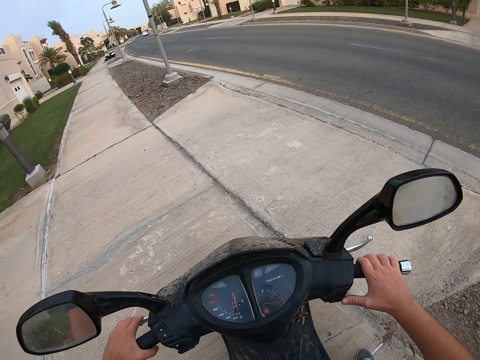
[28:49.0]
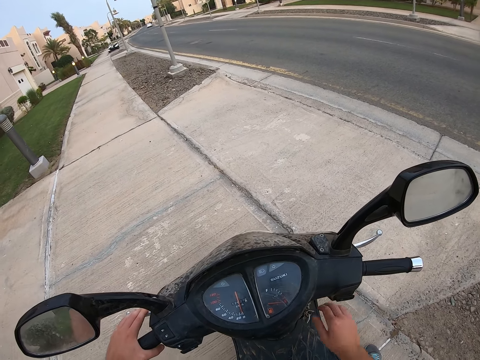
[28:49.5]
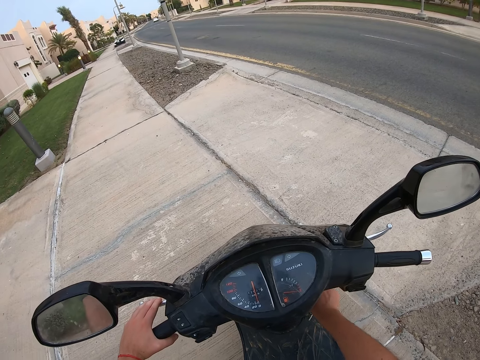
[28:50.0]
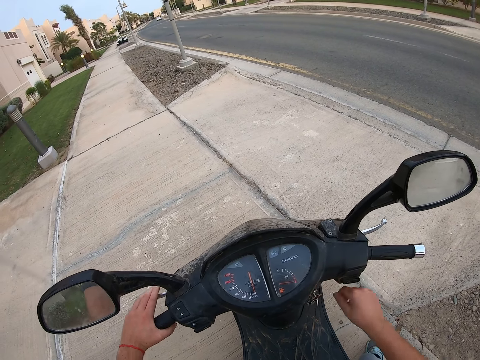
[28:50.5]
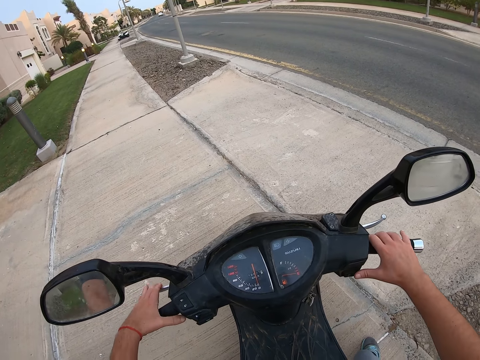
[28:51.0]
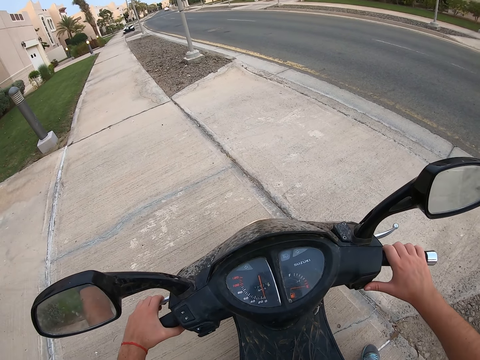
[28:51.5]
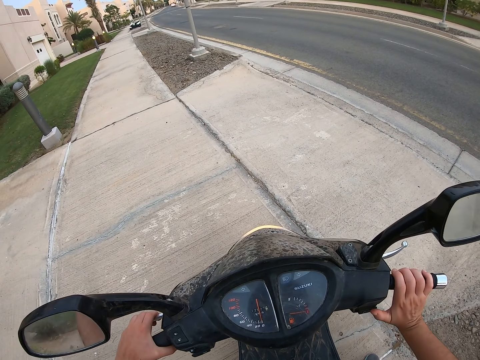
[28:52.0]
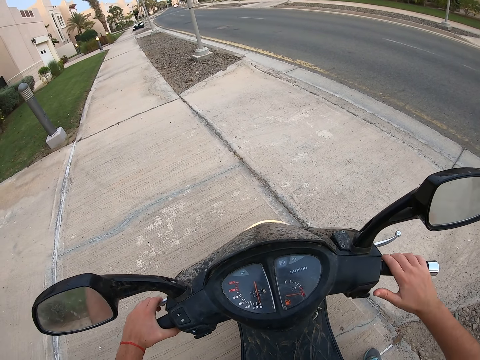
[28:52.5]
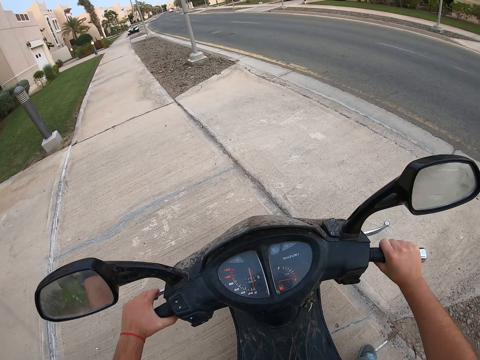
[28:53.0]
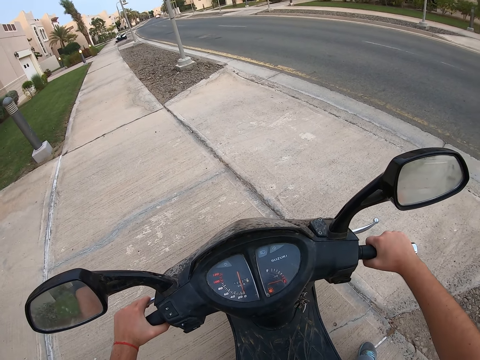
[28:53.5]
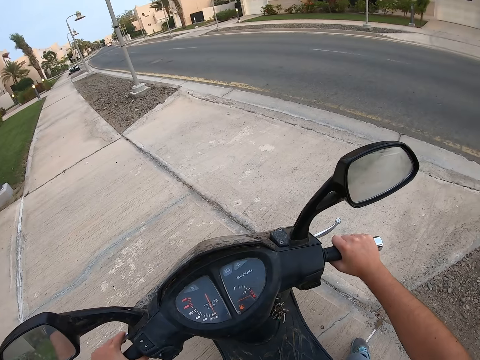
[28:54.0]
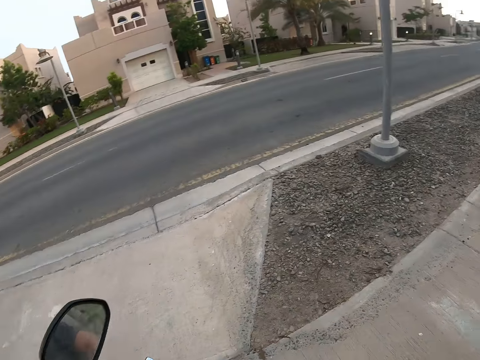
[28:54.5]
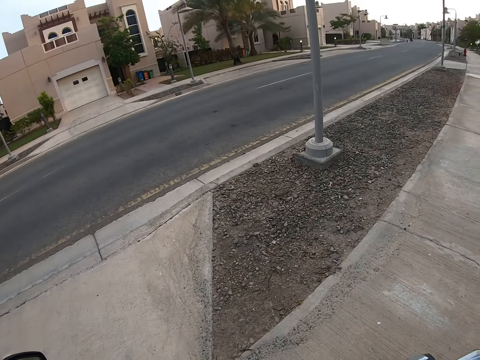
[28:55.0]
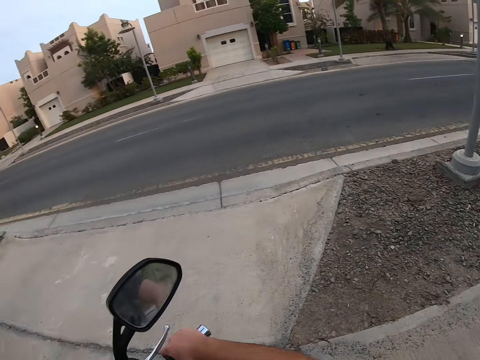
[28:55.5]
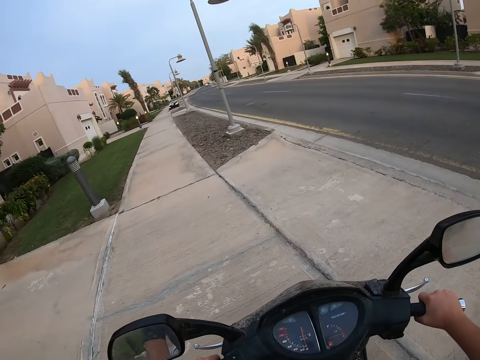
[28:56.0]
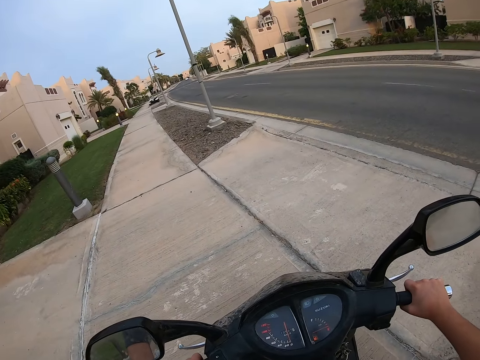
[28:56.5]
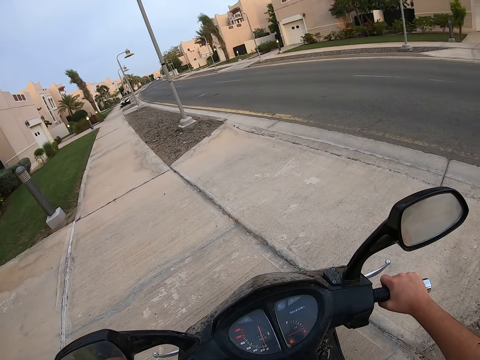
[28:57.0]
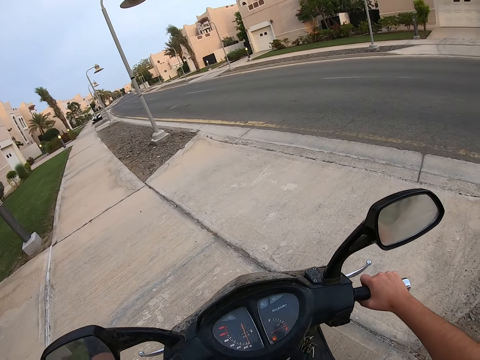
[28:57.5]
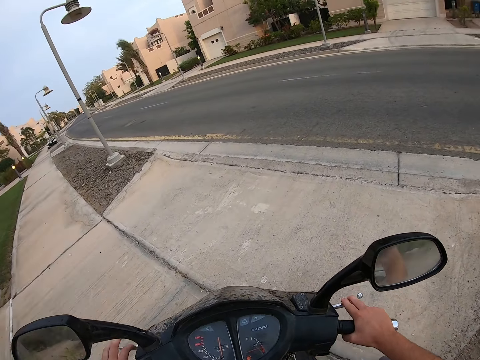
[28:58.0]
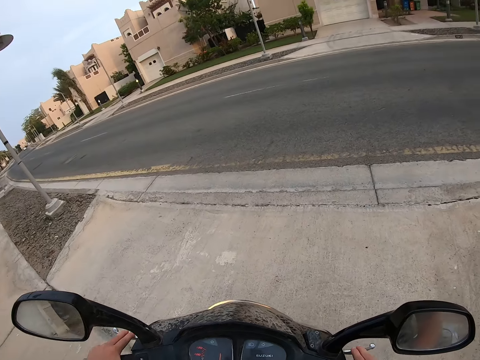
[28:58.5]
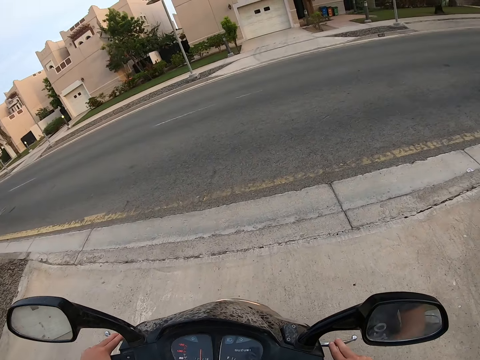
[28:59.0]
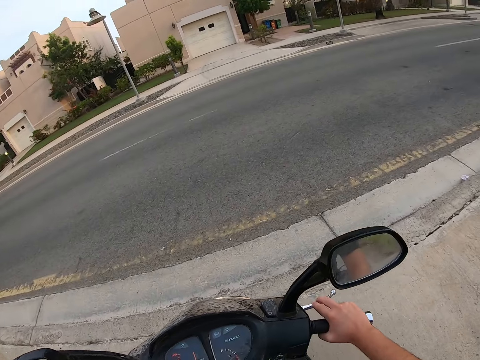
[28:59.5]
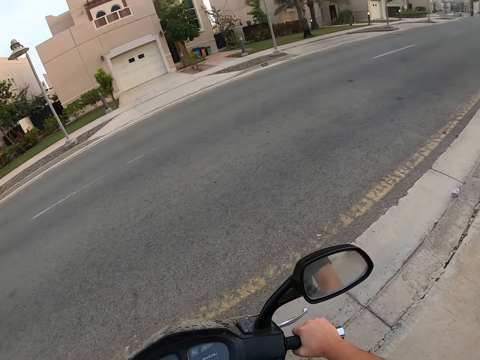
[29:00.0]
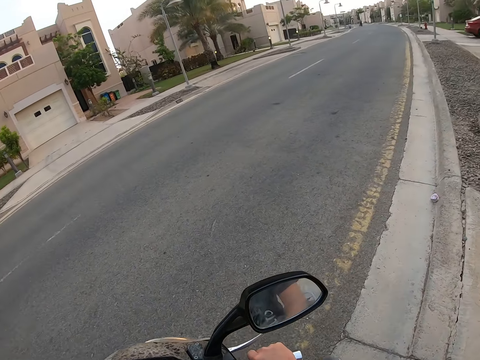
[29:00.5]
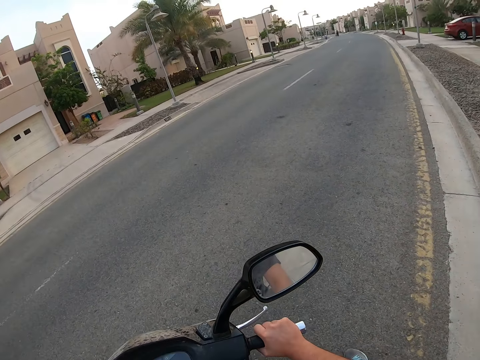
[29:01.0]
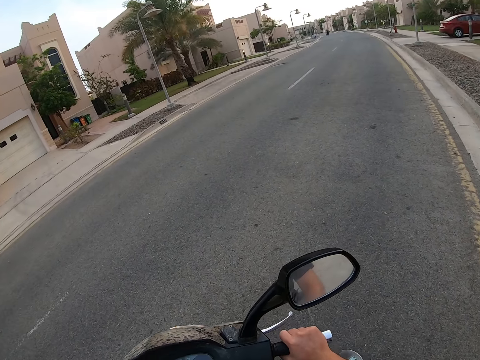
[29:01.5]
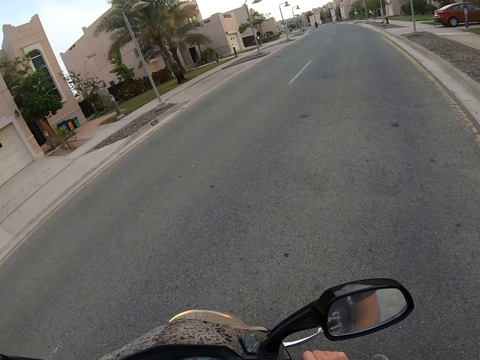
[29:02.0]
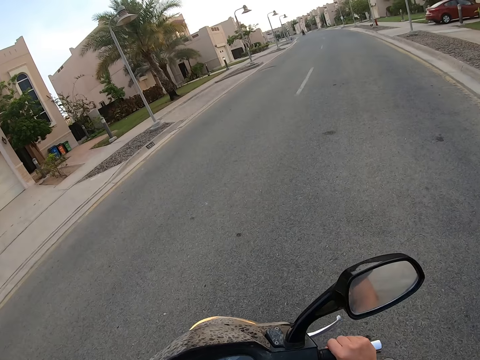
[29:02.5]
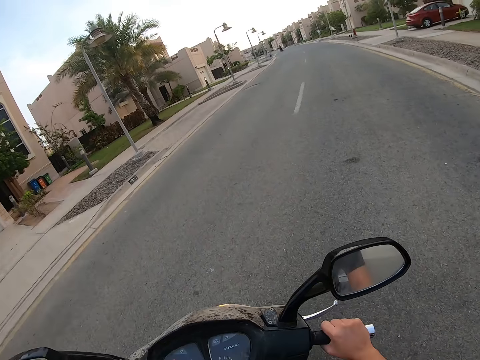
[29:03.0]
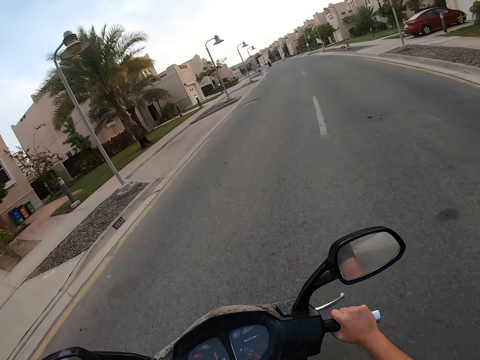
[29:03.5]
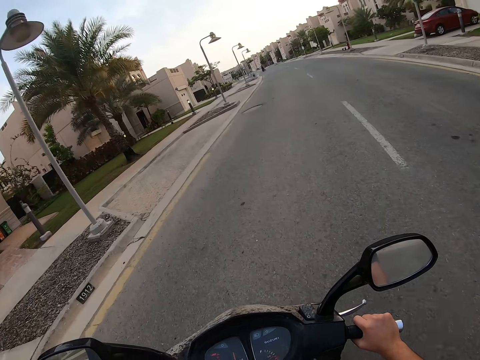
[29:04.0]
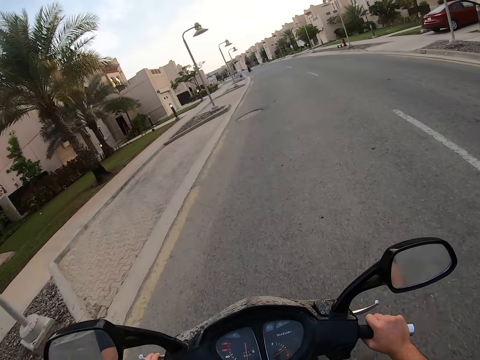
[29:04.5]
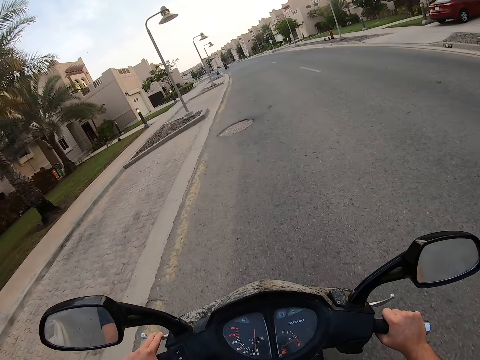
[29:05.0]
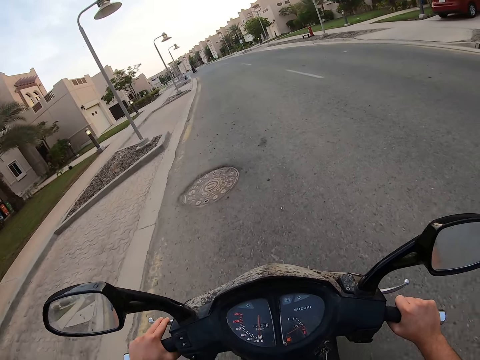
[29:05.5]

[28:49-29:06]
The camera wearer presses the brakes of the motorcycle. They look around. They ride the motorcycle on the road.

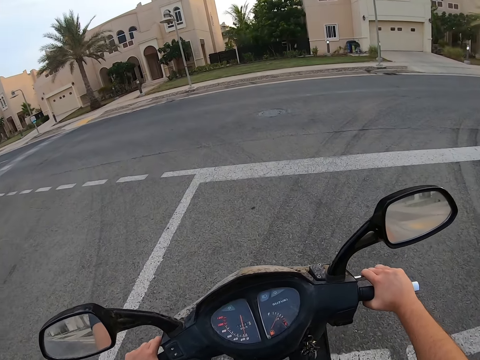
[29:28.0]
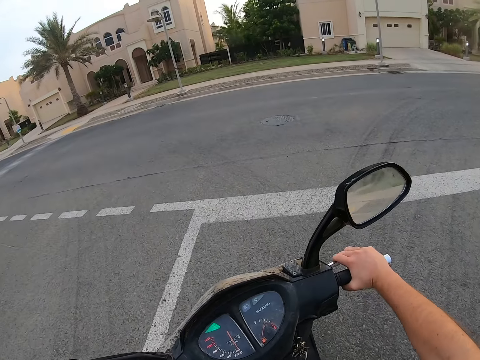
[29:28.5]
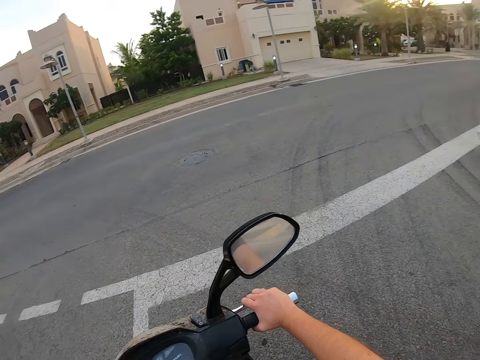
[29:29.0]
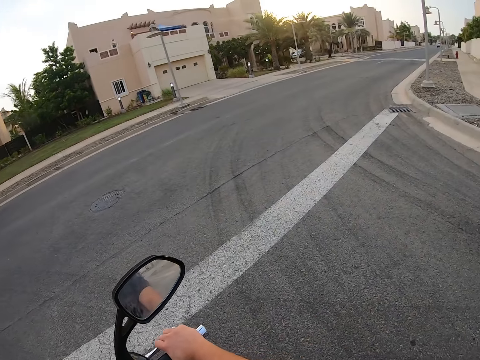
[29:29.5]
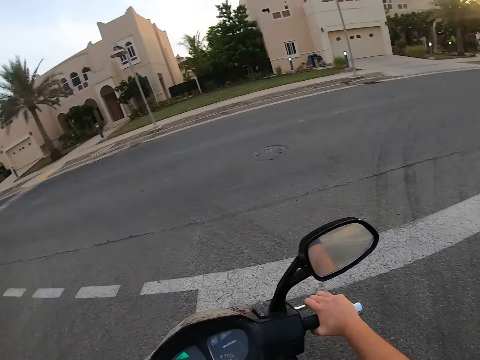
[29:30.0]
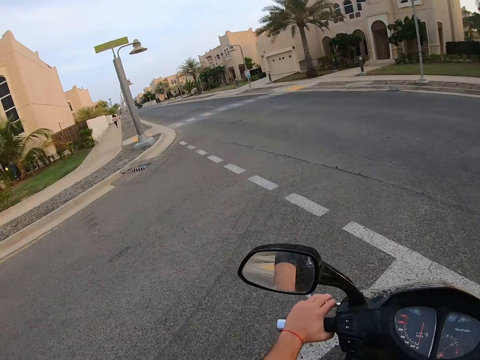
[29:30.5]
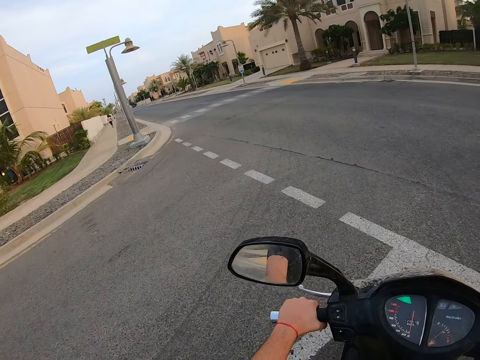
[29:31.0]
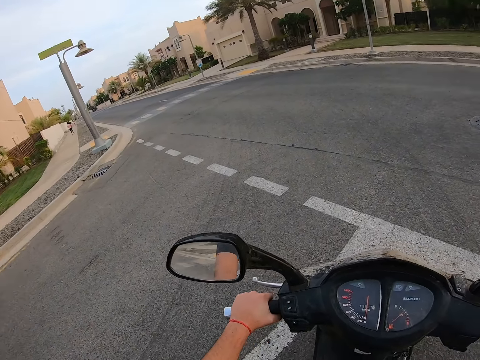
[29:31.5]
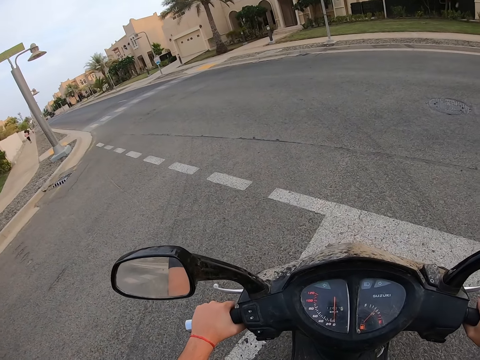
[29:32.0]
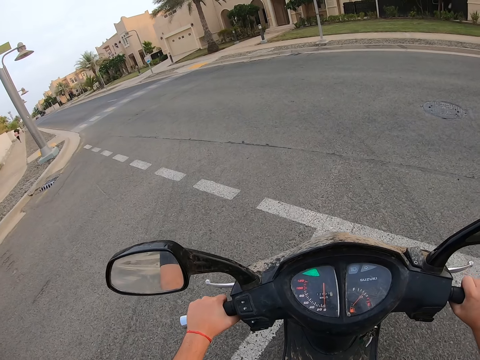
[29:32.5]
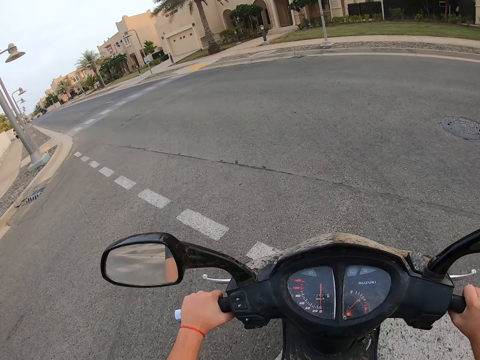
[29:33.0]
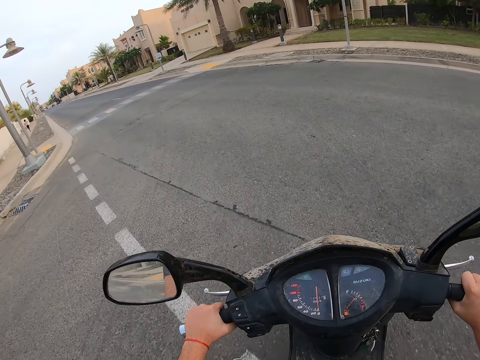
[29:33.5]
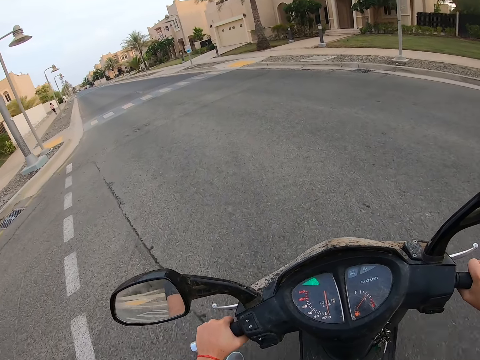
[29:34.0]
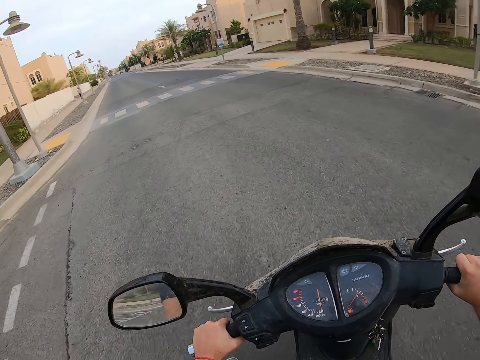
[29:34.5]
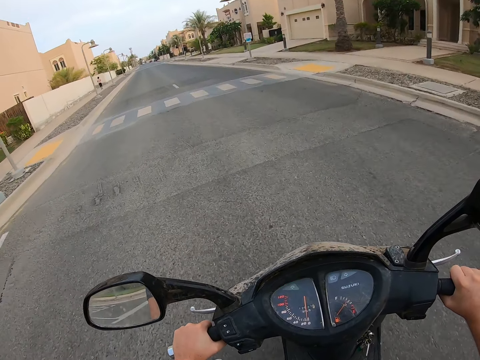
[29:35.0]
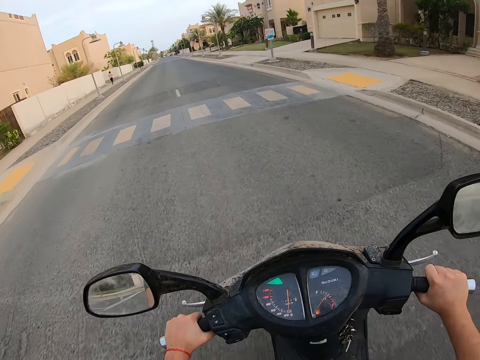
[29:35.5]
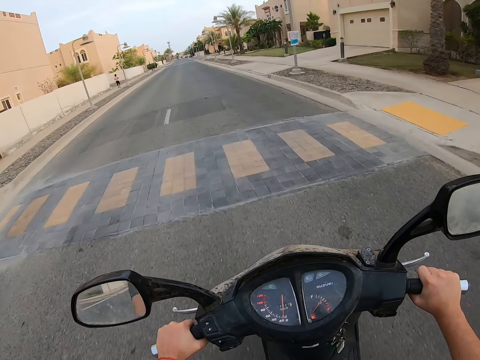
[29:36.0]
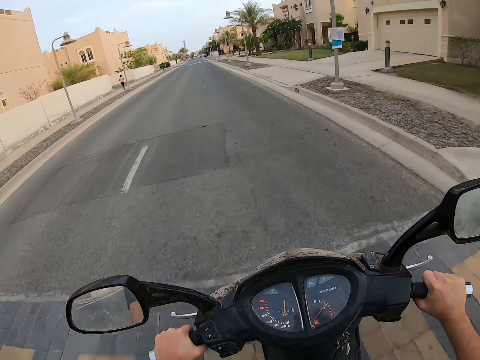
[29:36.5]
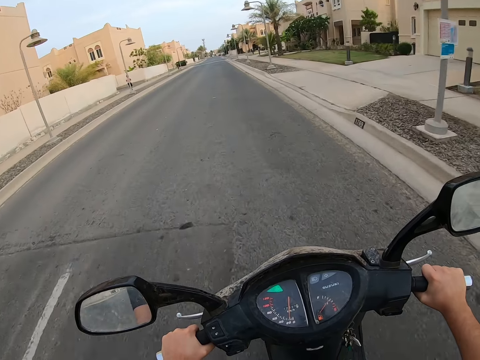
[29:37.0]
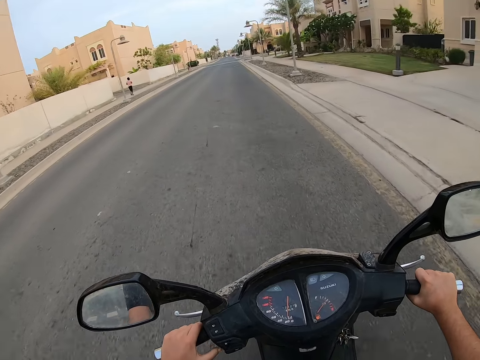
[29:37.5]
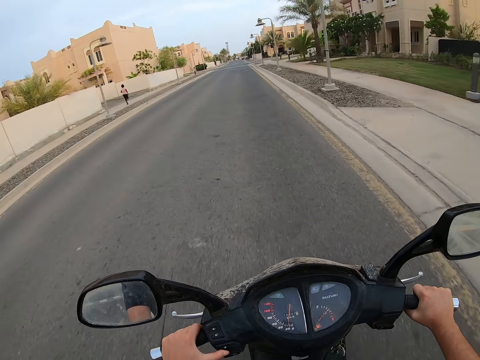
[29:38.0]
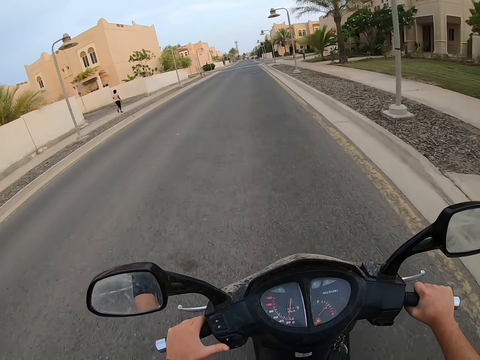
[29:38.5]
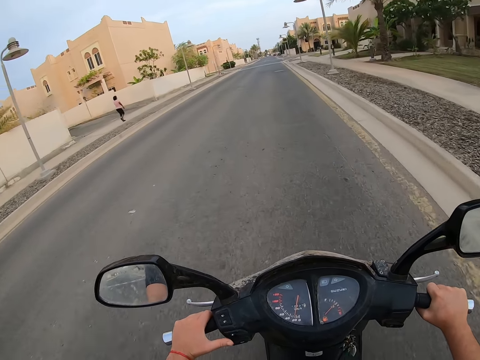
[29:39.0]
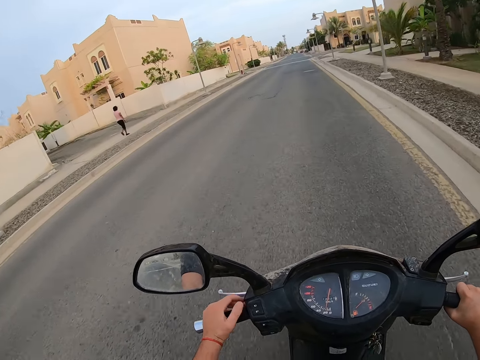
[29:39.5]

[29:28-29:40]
The camera wearer stops on the road with the motorcycle. They look around. They ride the motorcycle on the road.
